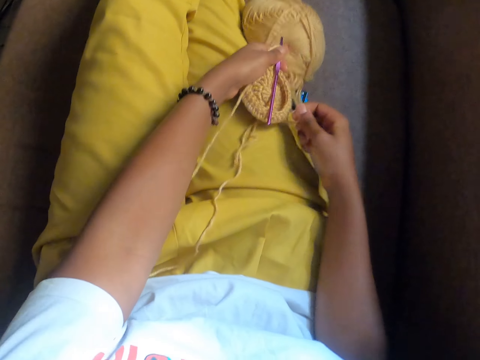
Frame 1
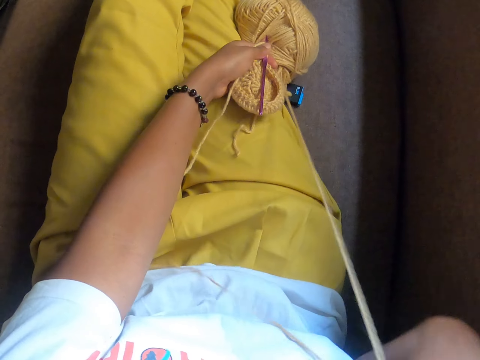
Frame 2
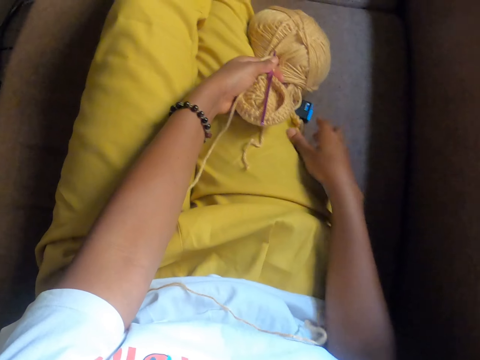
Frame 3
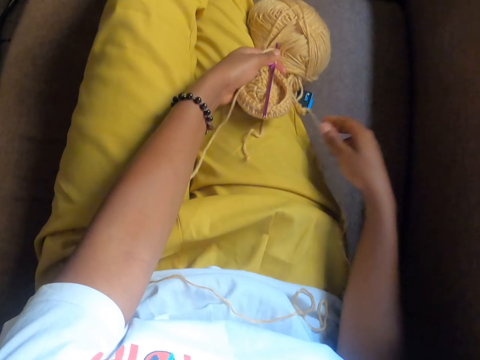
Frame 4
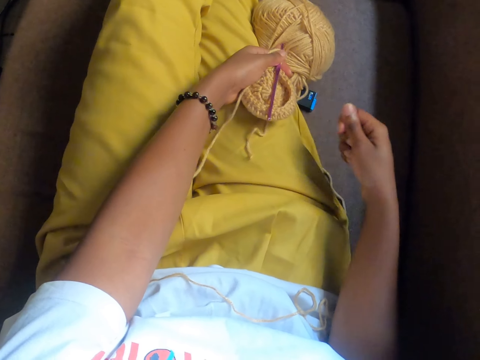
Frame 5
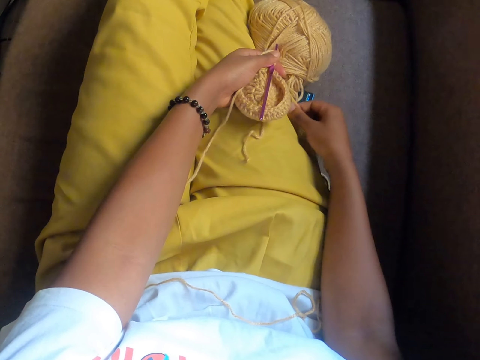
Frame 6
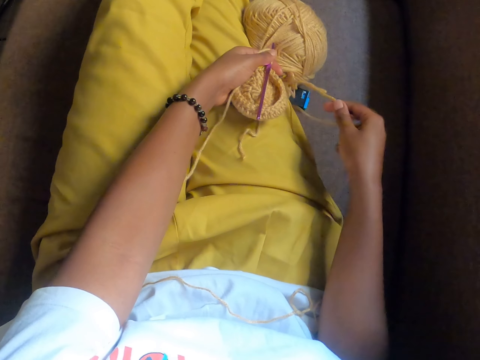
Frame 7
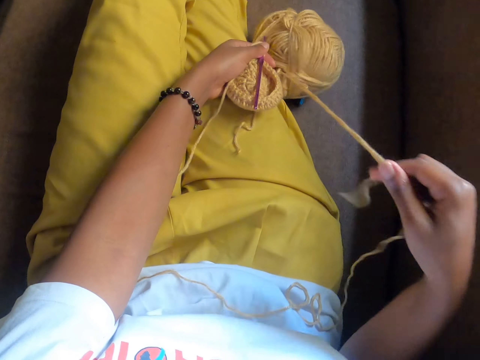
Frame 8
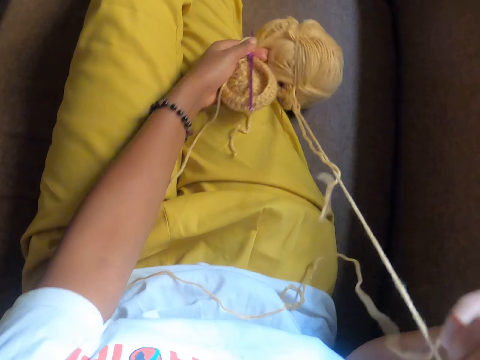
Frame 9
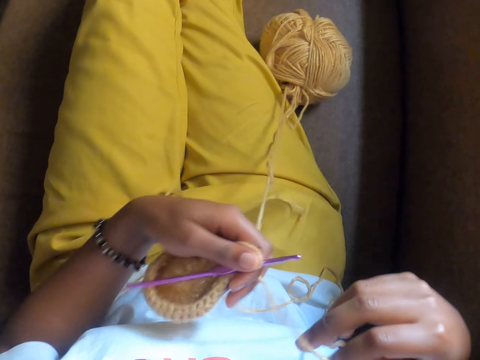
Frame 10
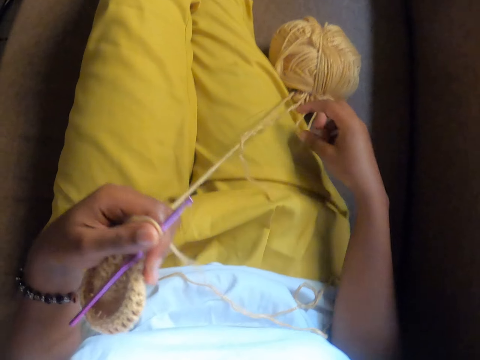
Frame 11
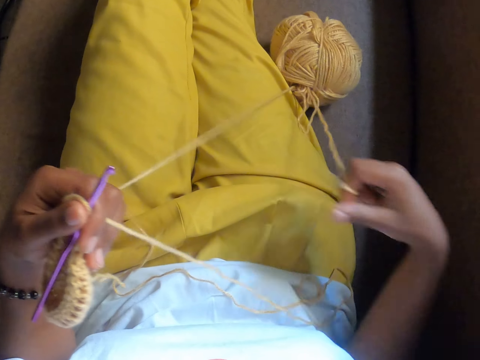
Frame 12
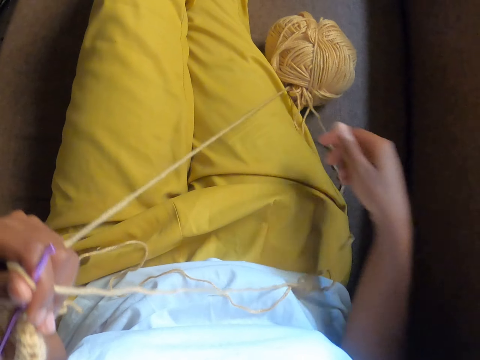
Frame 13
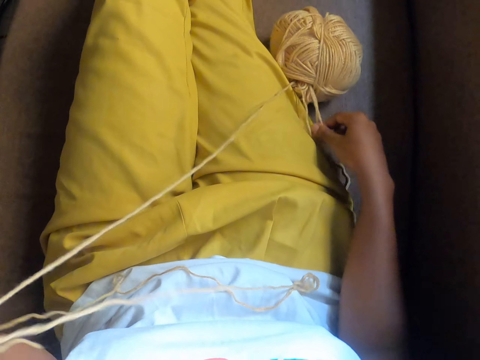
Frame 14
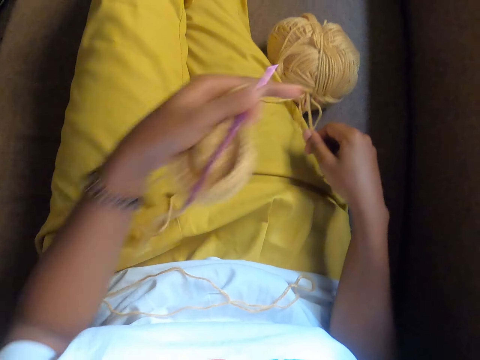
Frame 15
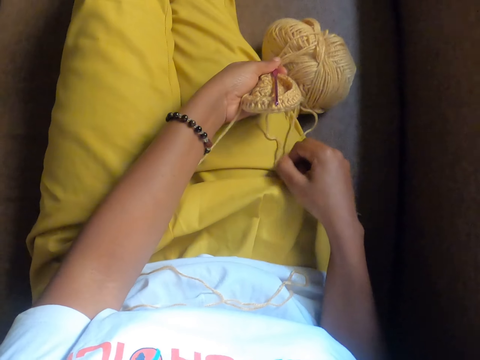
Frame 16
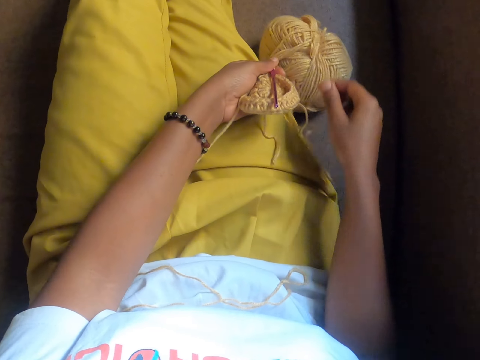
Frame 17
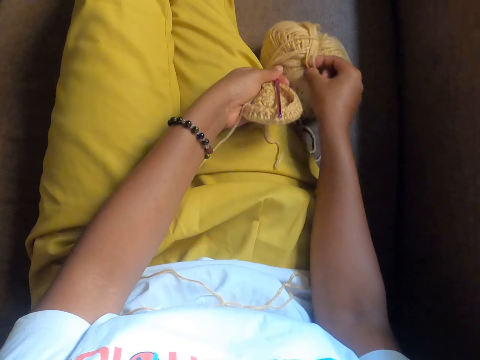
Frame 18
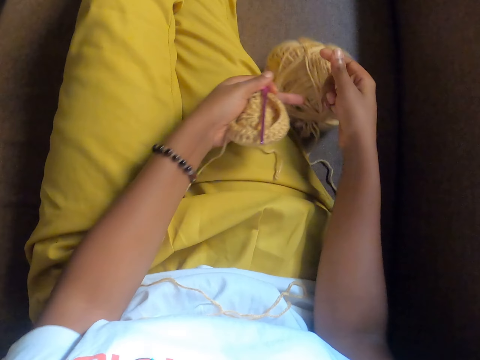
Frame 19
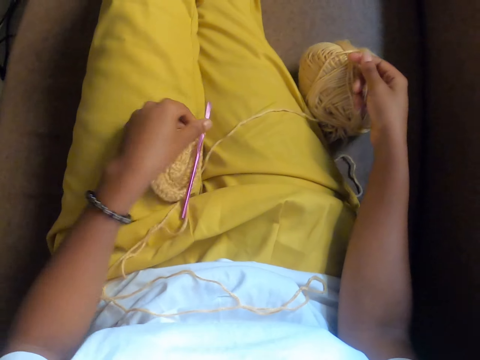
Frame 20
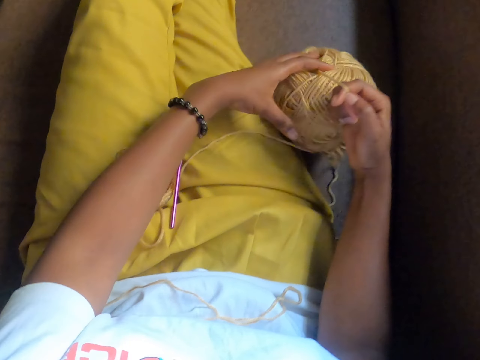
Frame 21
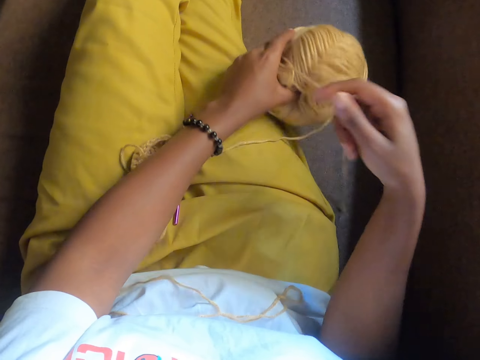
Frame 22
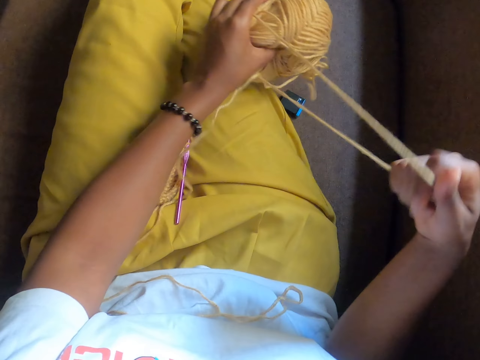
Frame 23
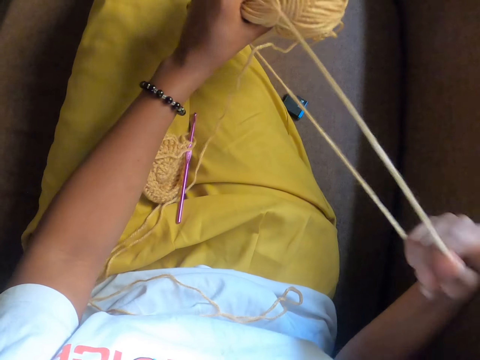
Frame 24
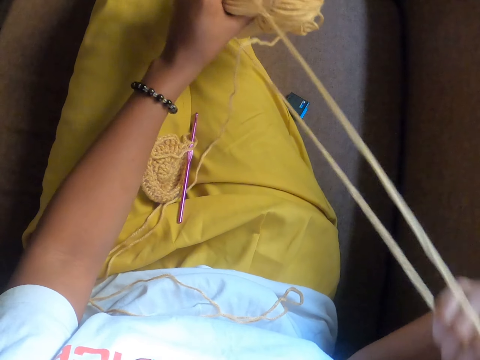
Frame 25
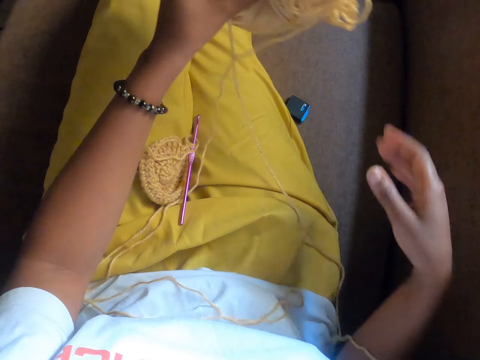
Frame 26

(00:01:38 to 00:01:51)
The camera wearer touches the yarn with the left hand. She holds the bundle of spun thread on the chair with her left hand. She pulls some spun thread from the bundle of spun thread on the chair with her right hand. She holds the spun thread with her left hand. She pulls some spun thread from the bundle of spun thread on the chair with her right hand. She holds the bundle of spun thread on the chair with her left hand. She pulls some spun thread from the bundle of spun thread on the chair with her right hand. She places the yarn craft and crochet hook in her left hand on her thigh. She lifts the bundle of spun thread from the chair with her right hand. She holds the bundle of spun thread with her left hand. She pulls some spun thread from the bundle of spun thread on the chair with her right hand.

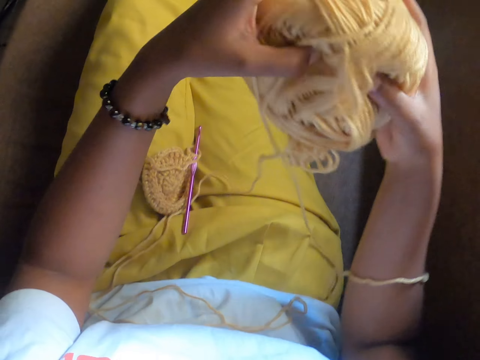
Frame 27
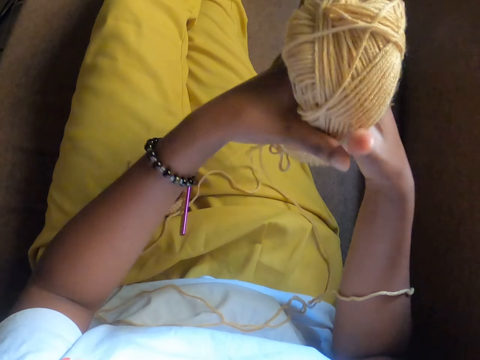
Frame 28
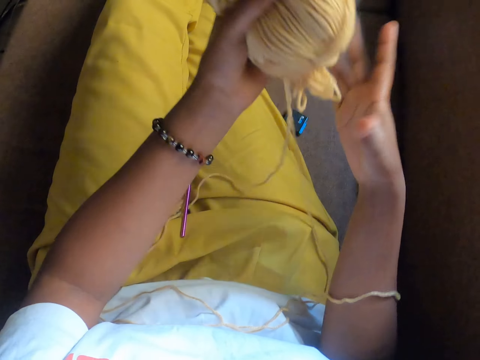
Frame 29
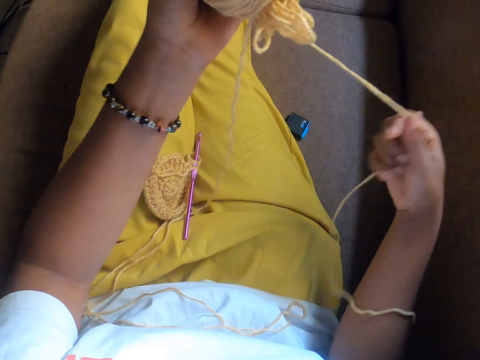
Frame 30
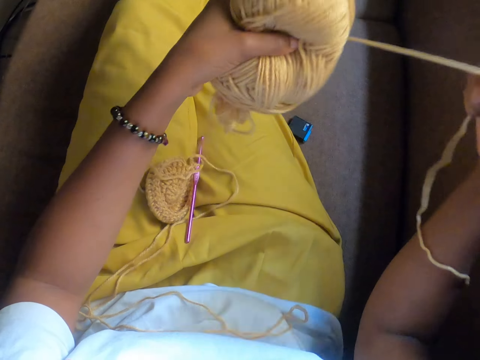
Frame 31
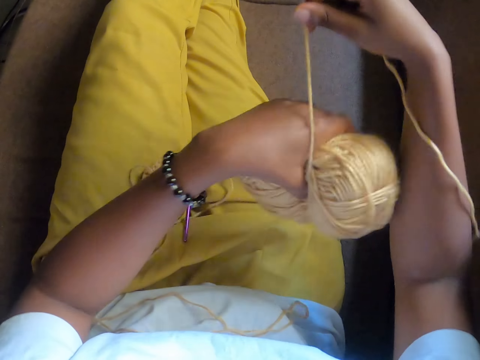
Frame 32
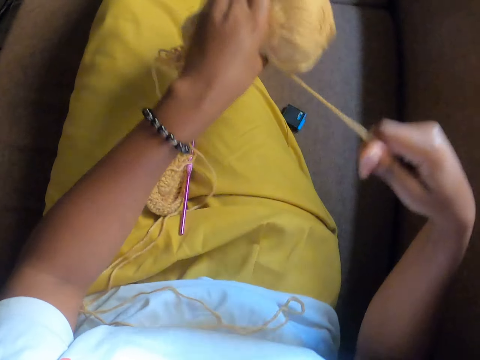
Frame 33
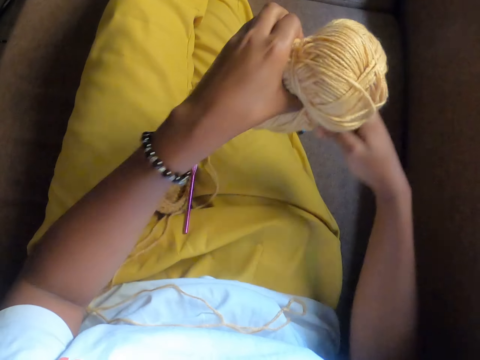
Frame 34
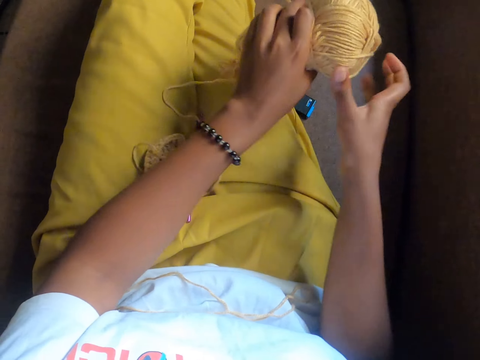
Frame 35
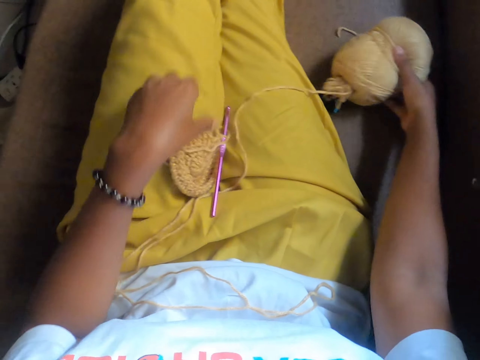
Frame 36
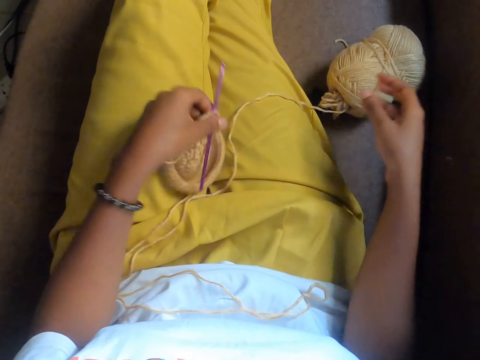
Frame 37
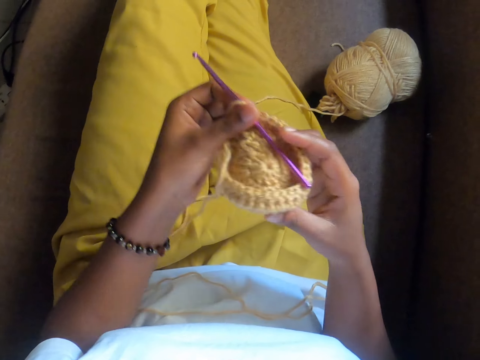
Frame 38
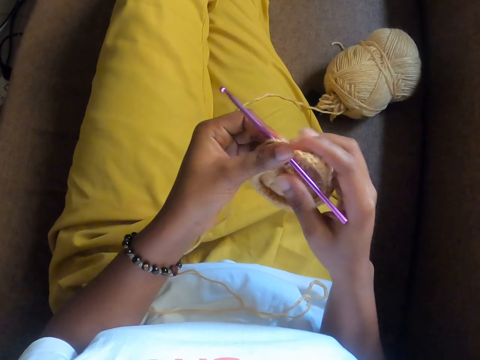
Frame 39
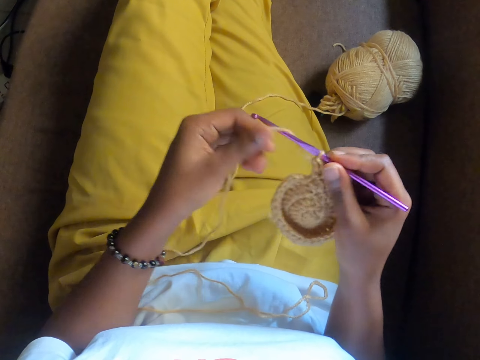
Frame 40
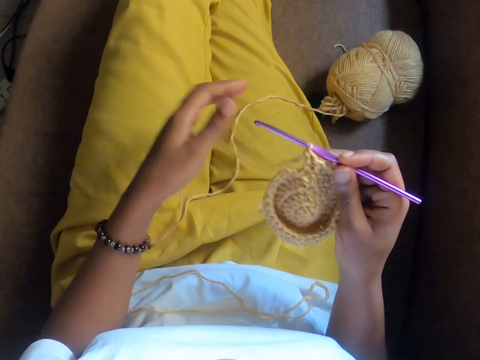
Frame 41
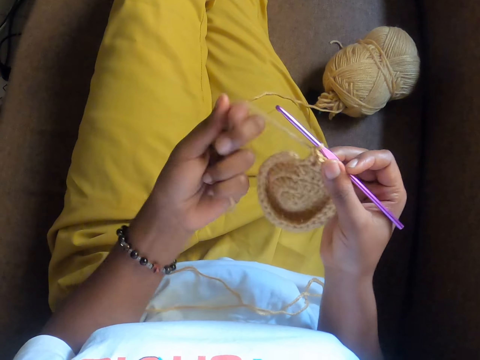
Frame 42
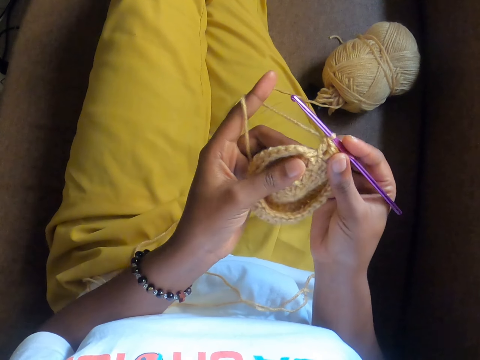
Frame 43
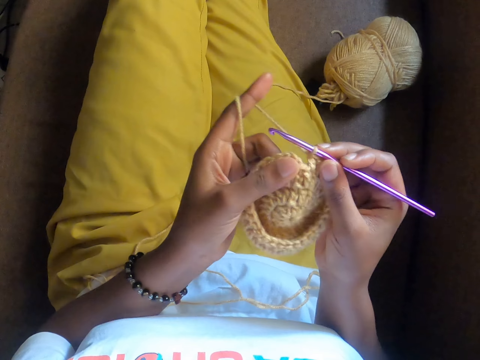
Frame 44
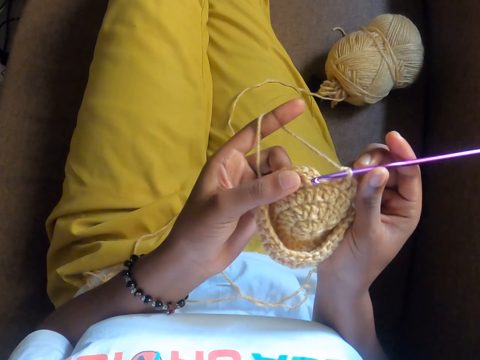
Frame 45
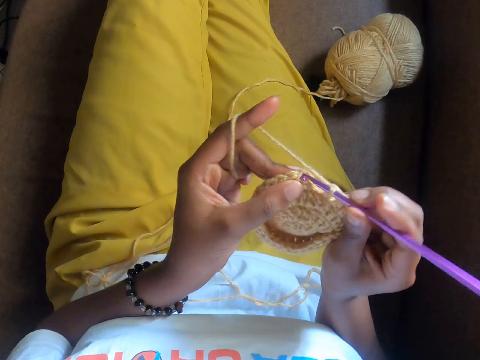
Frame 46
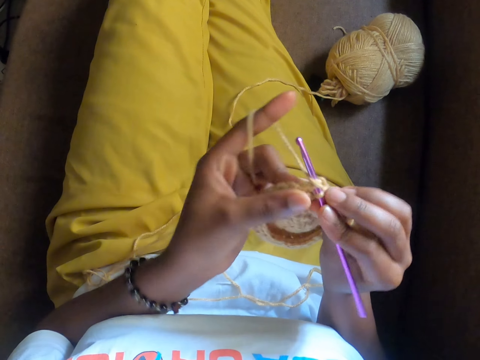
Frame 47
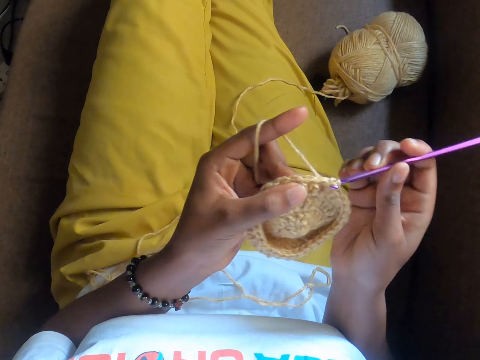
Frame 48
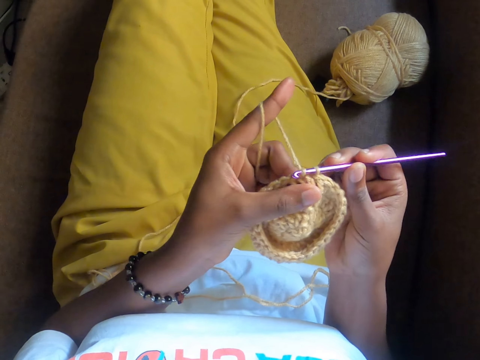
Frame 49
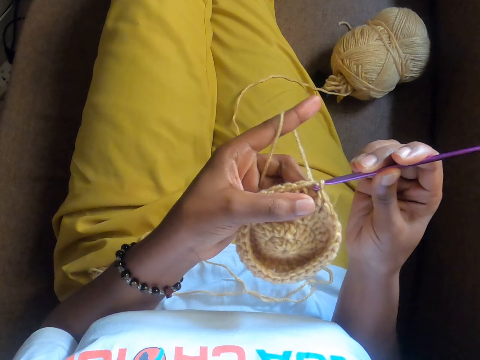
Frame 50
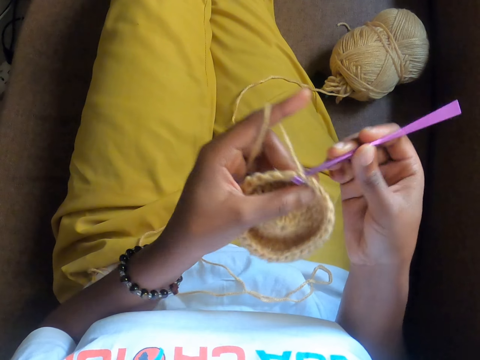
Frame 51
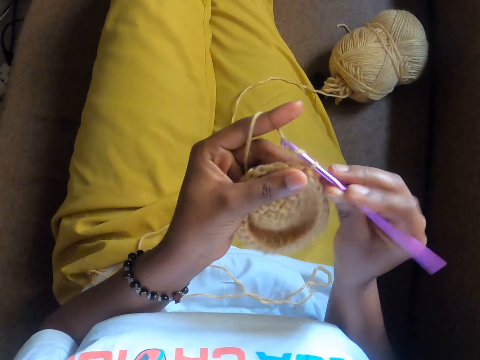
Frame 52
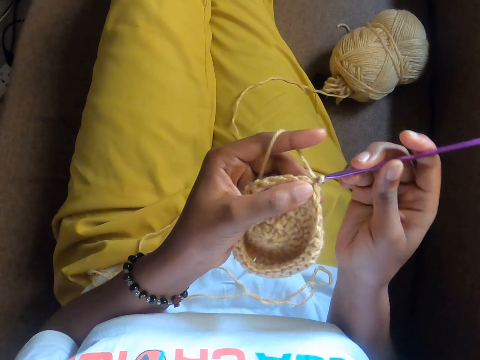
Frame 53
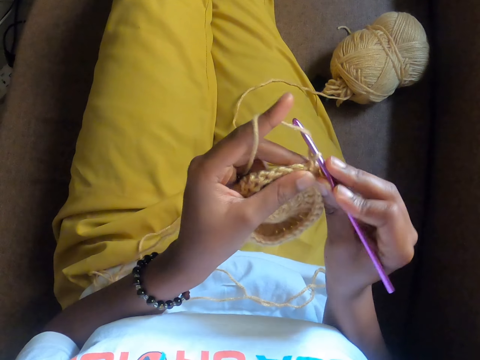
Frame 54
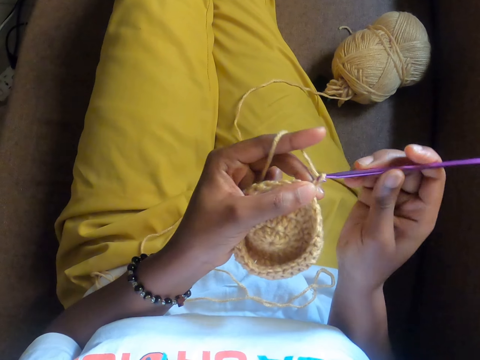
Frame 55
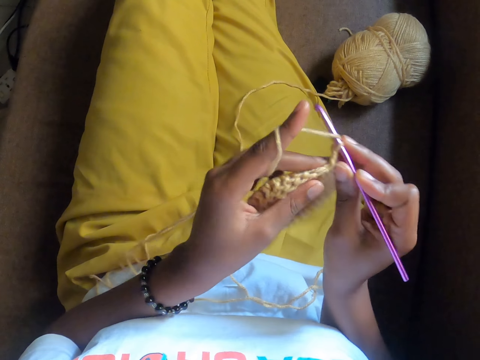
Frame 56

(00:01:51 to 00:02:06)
The camera wearer holds the bundle of spun thread with both hands. She holds the spun thread with her right hand. She pulls the yarn with the right hand. She ties the bundle of spun thread with the spun thread in her right hand. She wraps the yarn with the yarn. She holds the bundle of spun thread with her right hand. She places the bundle of spun thread on the chair with her right hand. She picks up the yarn craft and crochet hook from her thigh with her left hand. She transfers the crochet hook from her left hand to her right hand. She loops the spun thread round her left hand. She crochets the yarn craft with the spun thread and crochet hook in her right hand.
